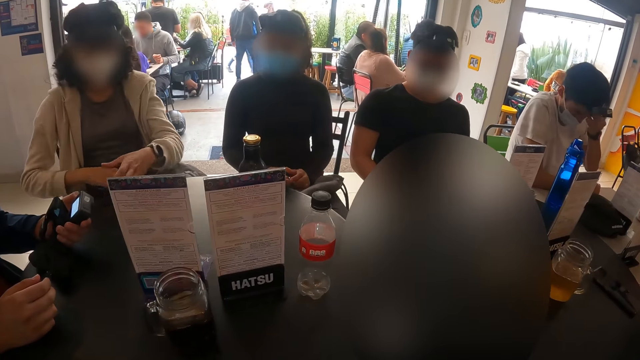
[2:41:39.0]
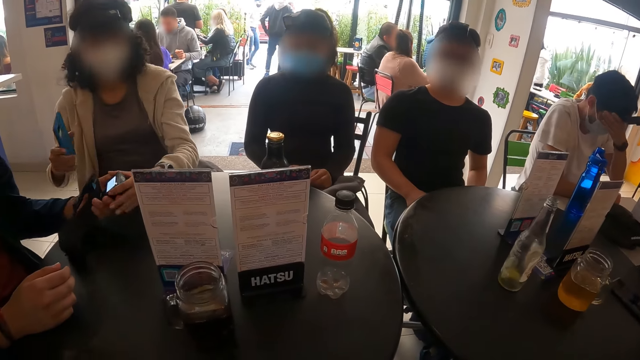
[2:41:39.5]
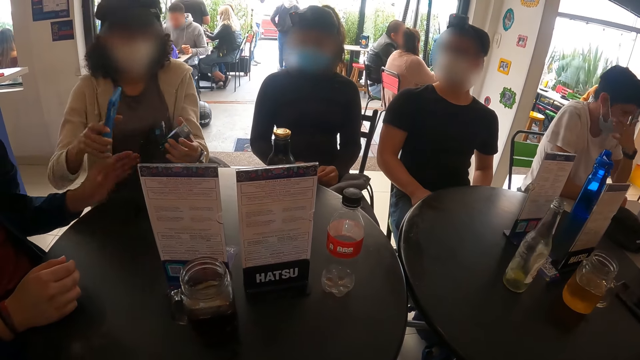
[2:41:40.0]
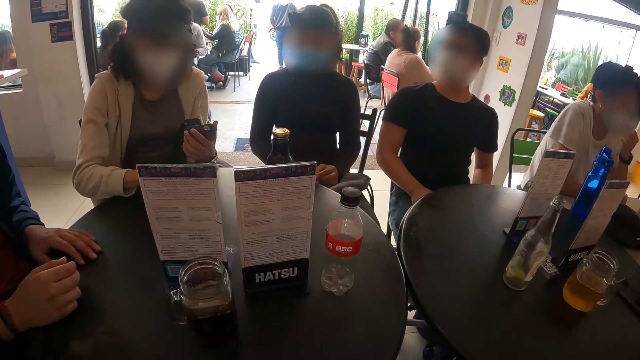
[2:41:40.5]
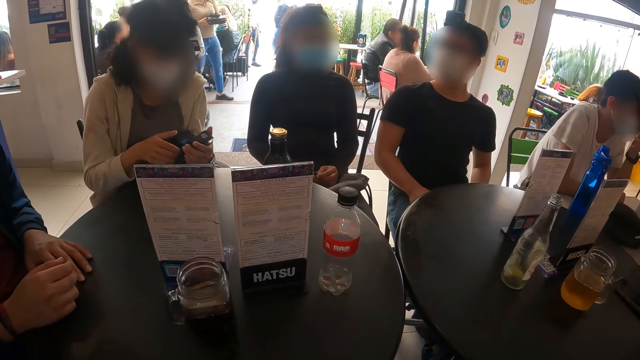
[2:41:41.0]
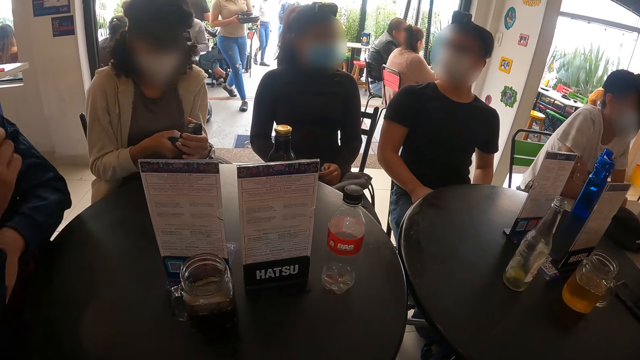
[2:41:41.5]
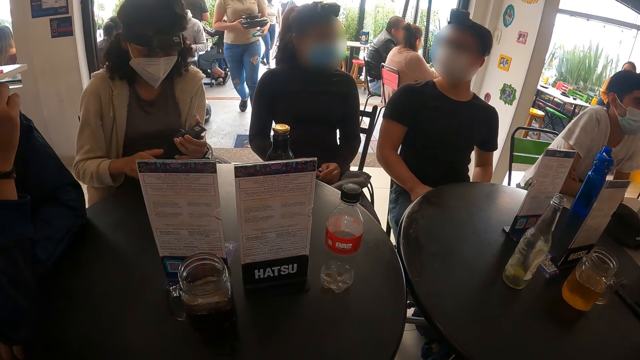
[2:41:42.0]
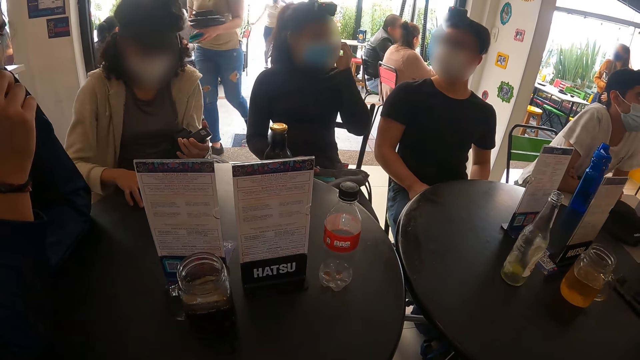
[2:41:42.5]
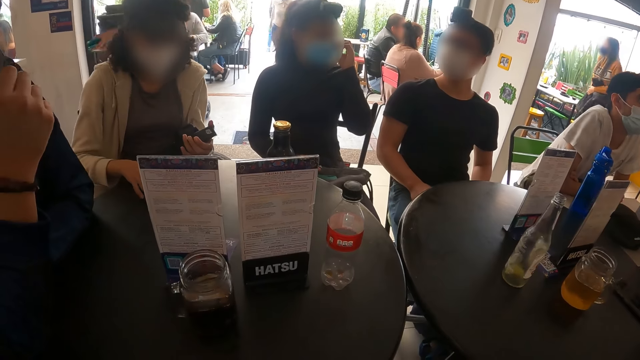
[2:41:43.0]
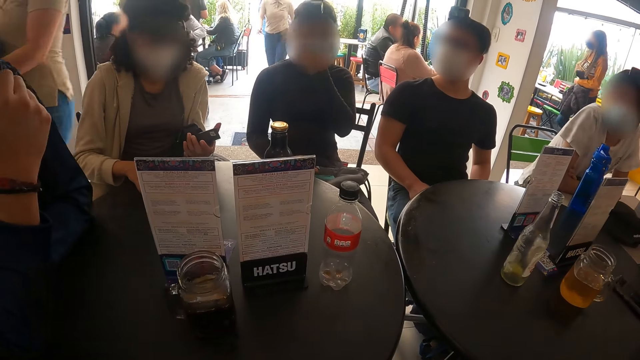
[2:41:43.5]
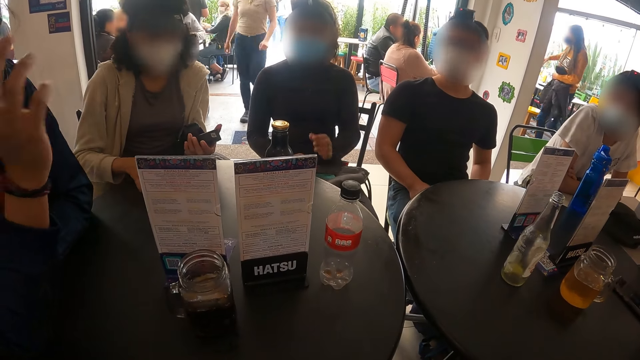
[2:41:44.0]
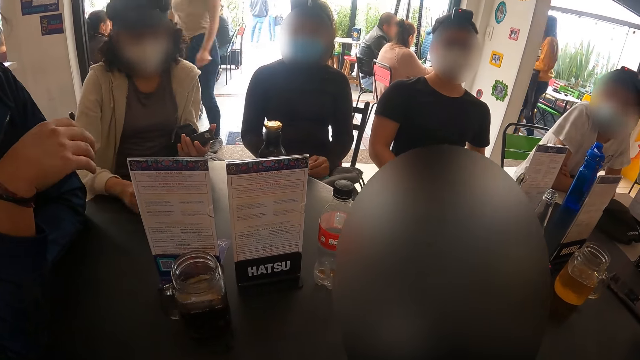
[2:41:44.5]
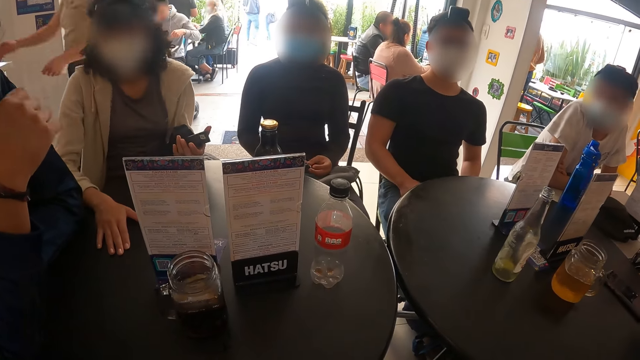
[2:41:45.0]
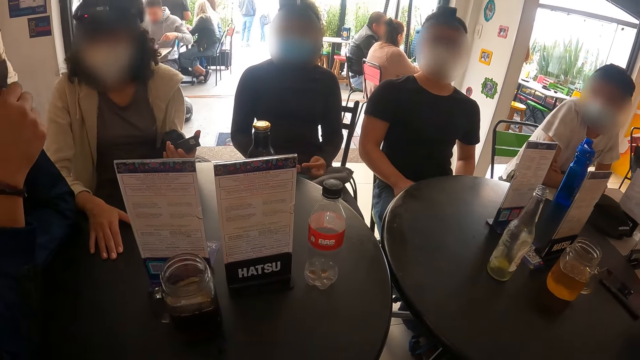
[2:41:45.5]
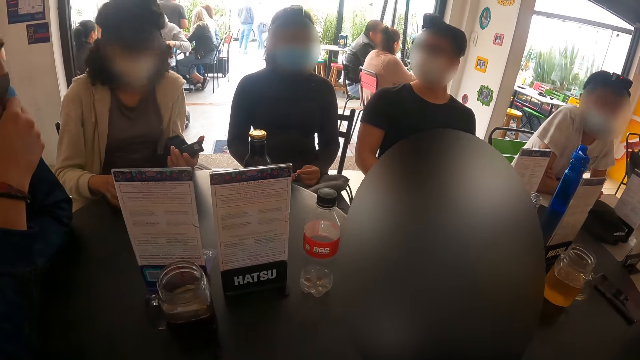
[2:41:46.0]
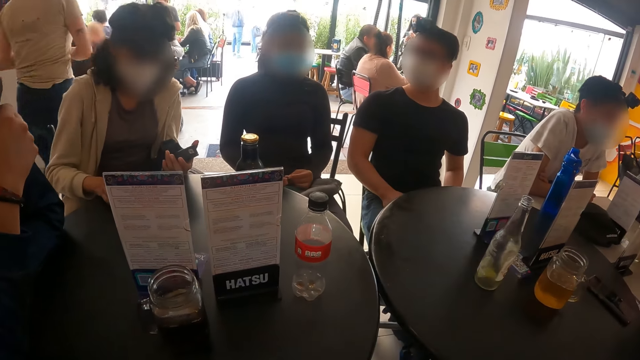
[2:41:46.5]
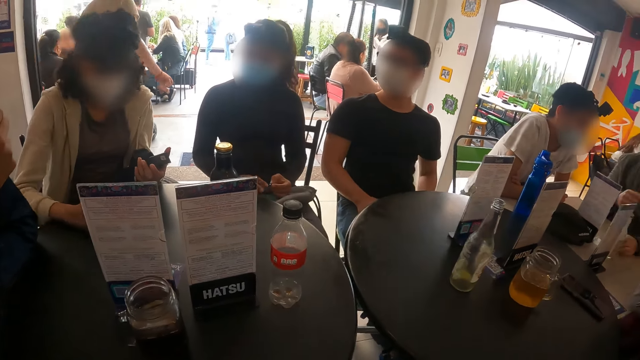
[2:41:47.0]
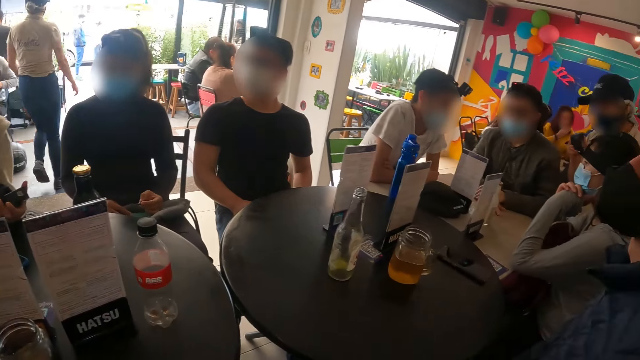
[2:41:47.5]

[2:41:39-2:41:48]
The man passes the camera in his left hand to the woman. The woman places the phone in her right hand on the table and presses the camera in her left hand with her right hand.

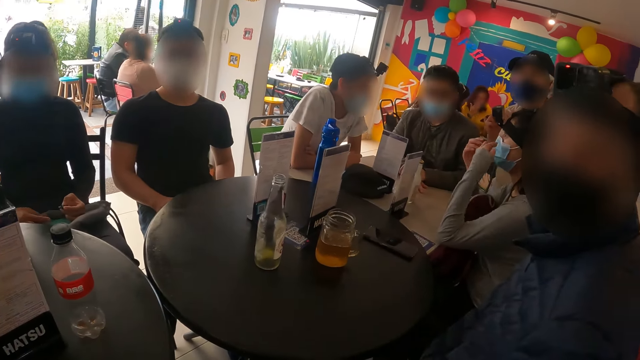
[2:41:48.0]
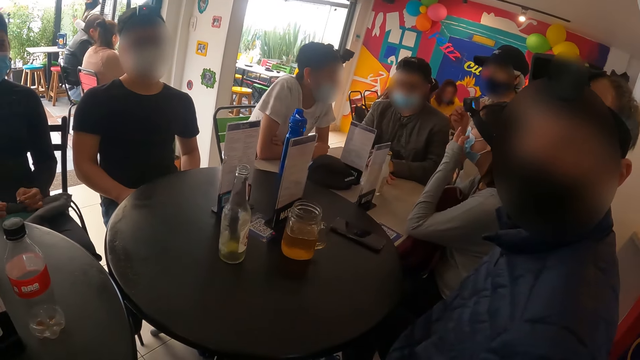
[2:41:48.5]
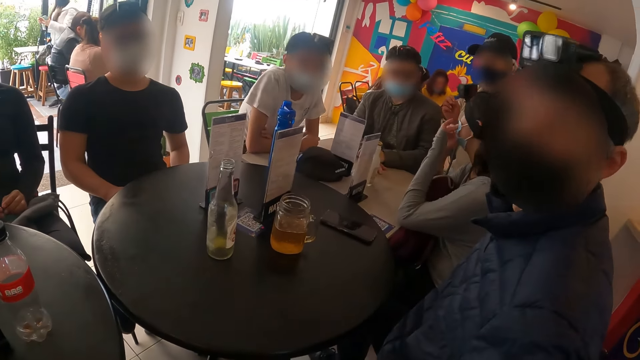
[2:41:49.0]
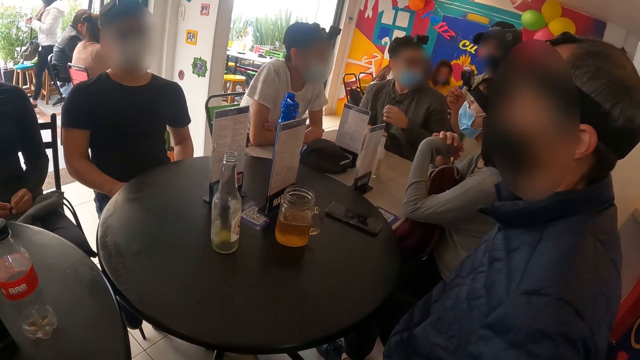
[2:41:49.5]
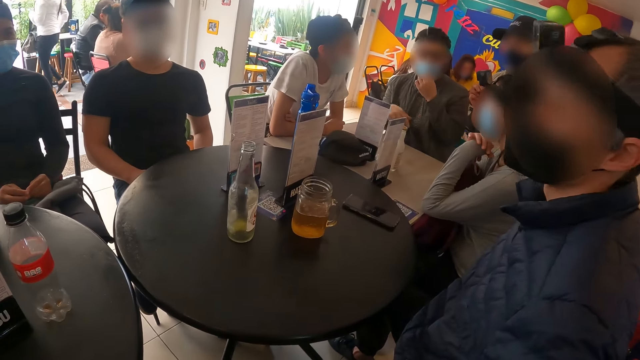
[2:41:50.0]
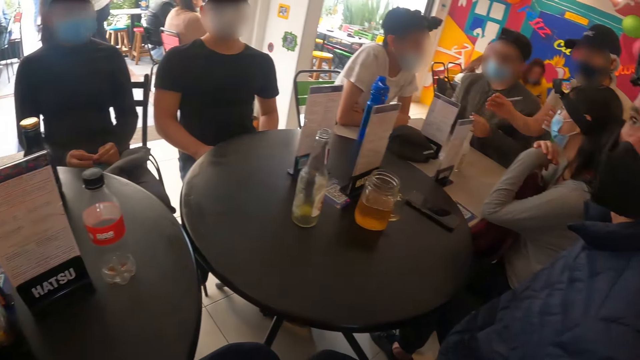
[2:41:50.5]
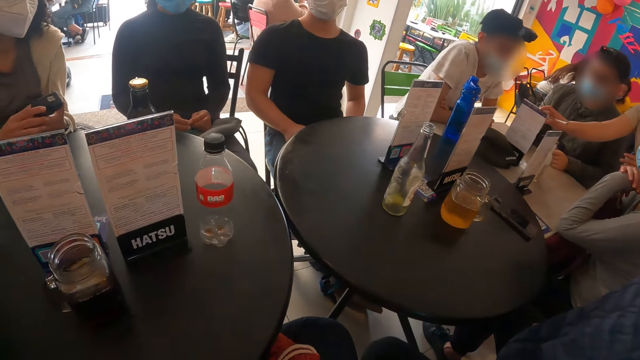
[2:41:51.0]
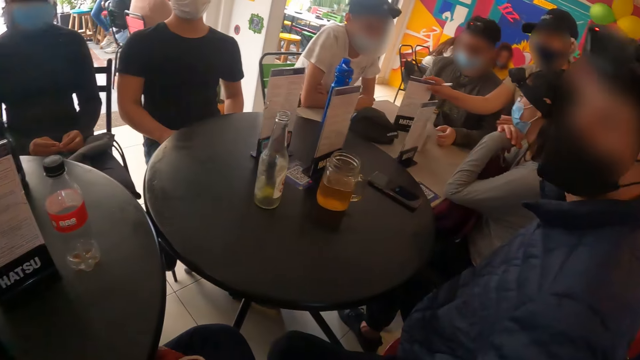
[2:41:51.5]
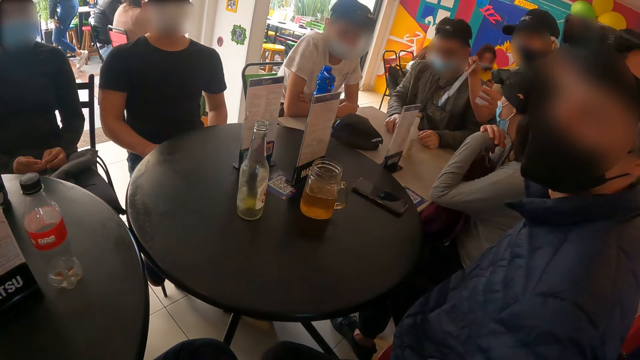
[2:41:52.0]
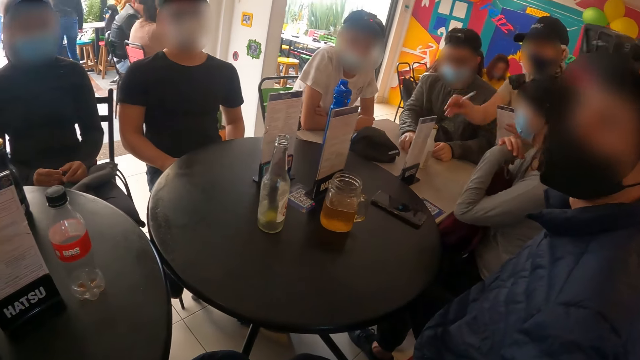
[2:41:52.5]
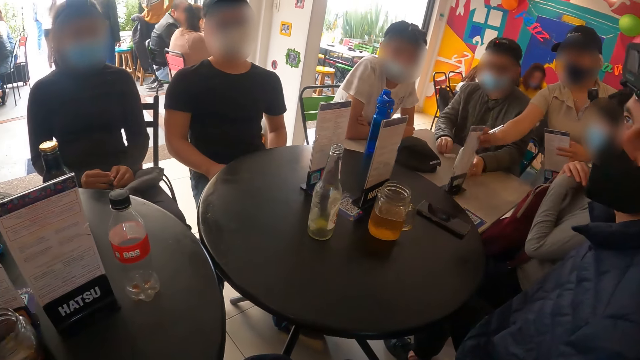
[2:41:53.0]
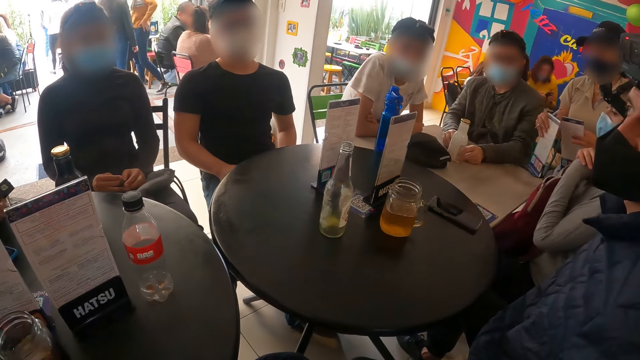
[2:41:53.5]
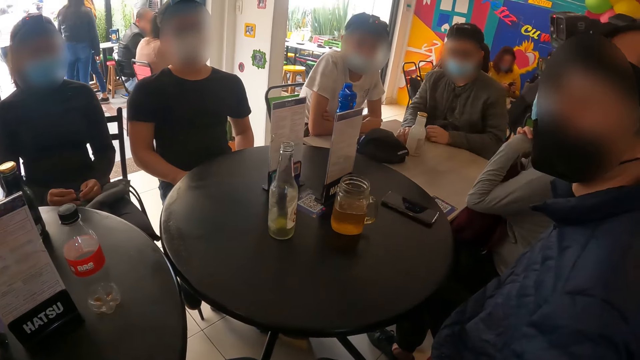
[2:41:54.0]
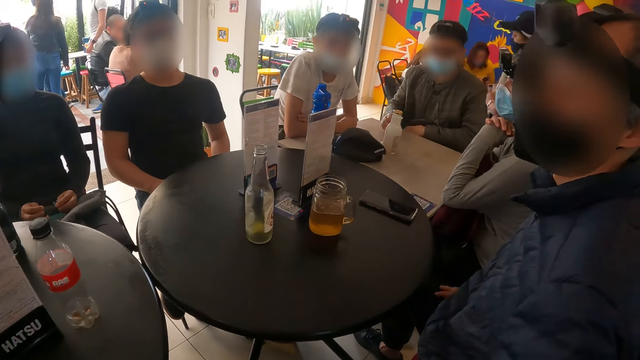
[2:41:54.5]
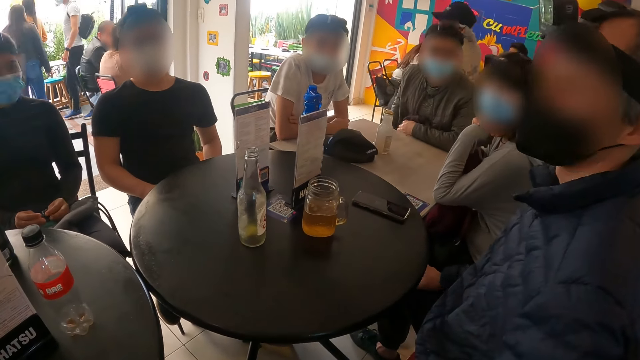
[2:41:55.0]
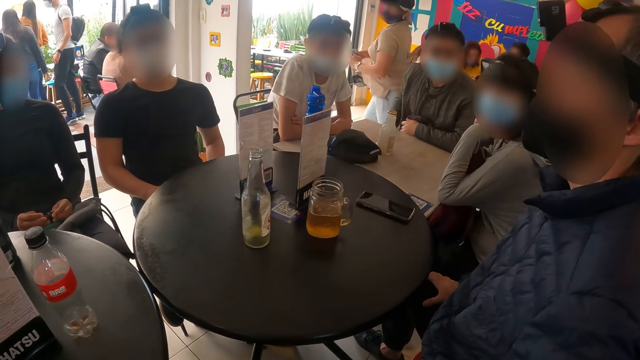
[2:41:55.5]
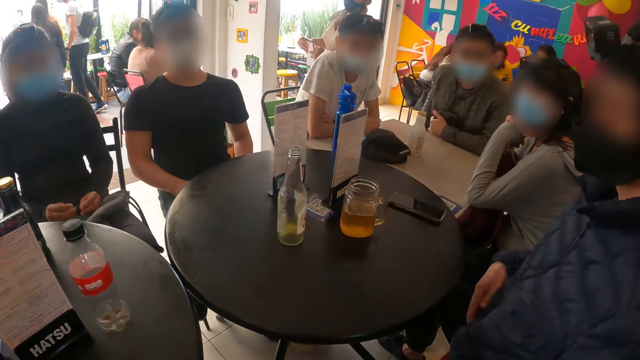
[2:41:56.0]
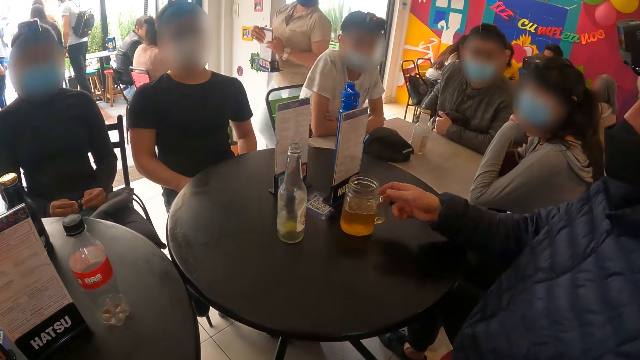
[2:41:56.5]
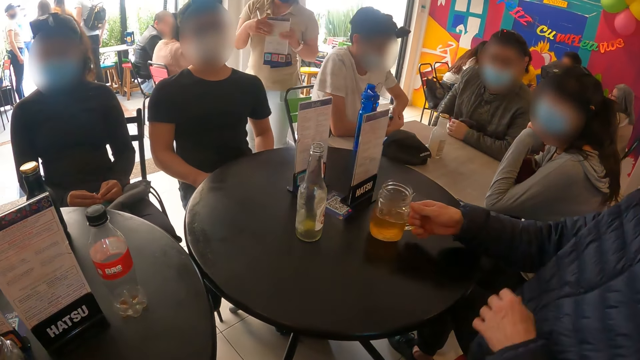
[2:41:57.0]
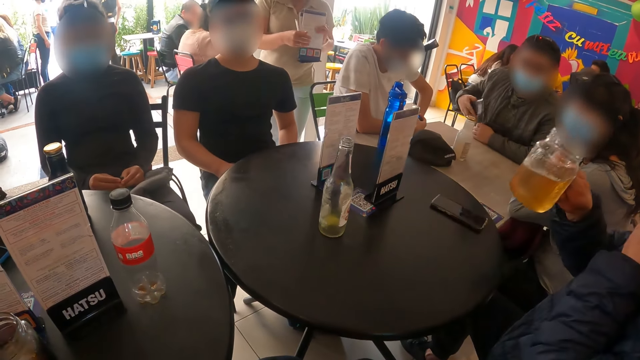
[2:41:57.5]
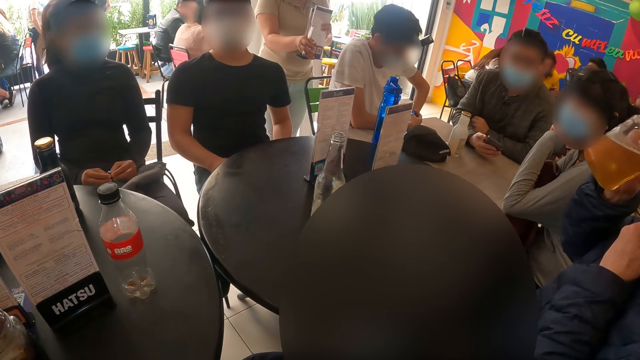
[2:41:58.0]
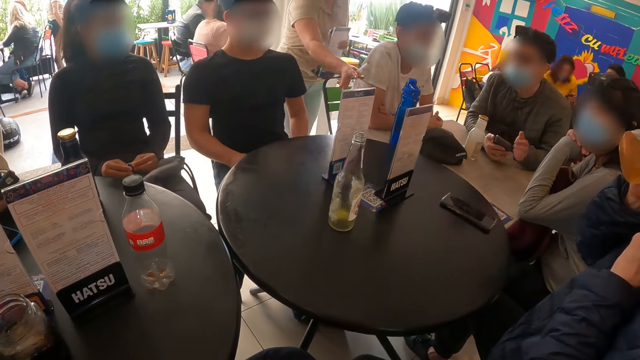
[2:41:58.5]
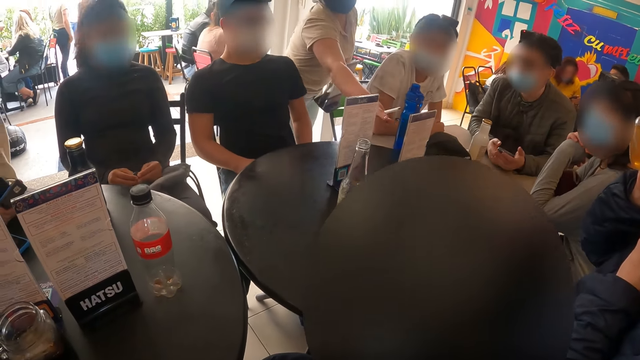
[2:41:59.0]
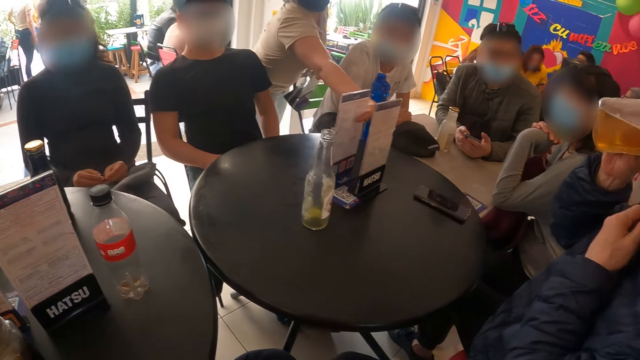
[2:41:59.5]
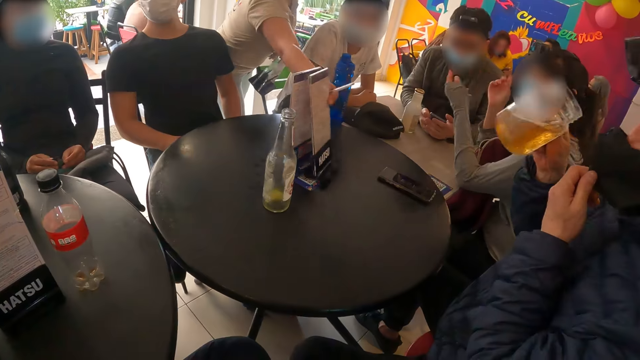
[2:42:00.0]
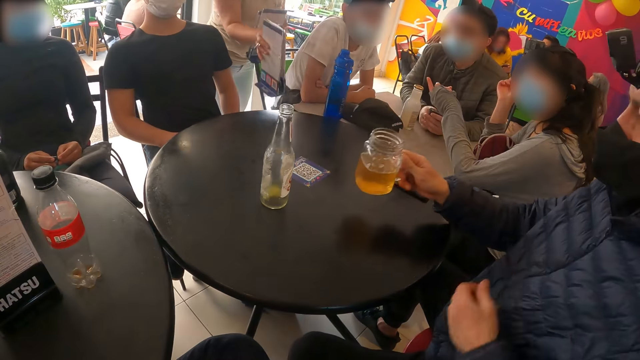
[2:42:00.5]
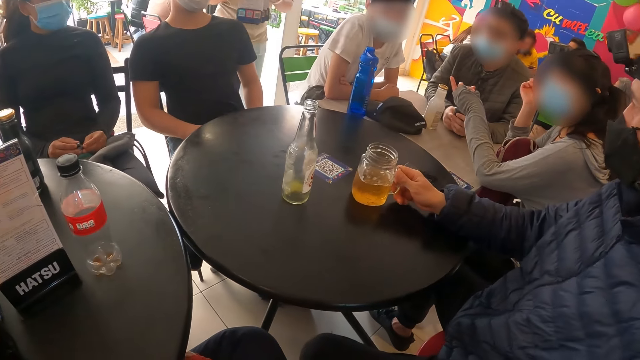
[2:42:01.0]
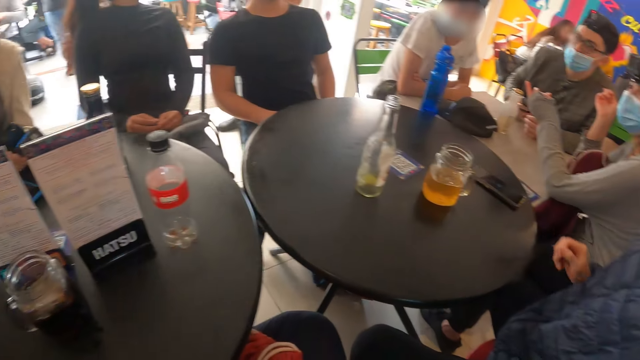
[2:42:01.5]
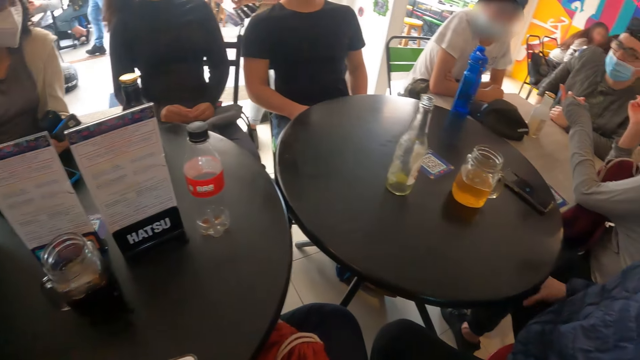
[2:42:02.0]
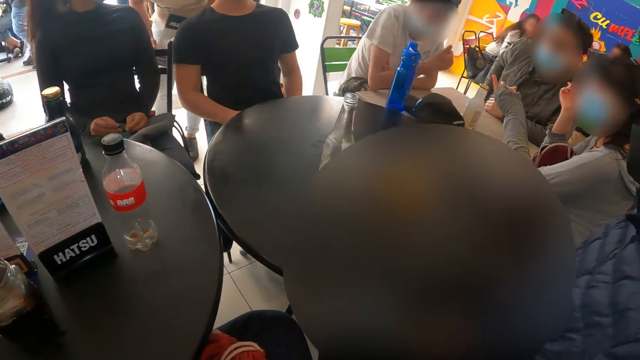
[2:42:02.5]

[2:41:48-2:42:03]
The camera wearer interacts with a man. The waiter picks the menu list from the table with her right hand and passes the menu list in her right hand to her left hand. The waiter picks the menu list from the table with her right hand. Another man moves a bottled drink on the table with his left hand. The waiter passes the menu list in her right hand to her left hand. Another man picks the cup from the table with his right hand and drinks from the cup in his right hand. The waiter picks the menu lists from the table with her right hand. The man places the cup in his right hand on the table. The waiter passes the menu list in her right hand to her left hand.
